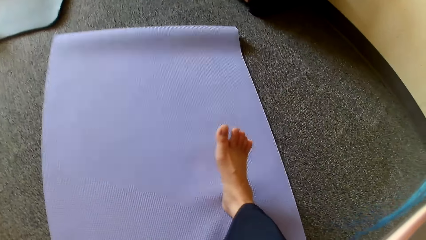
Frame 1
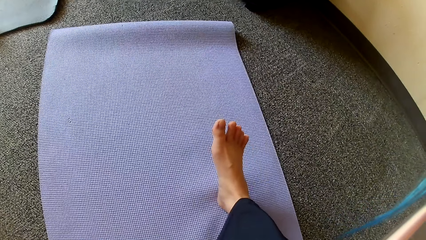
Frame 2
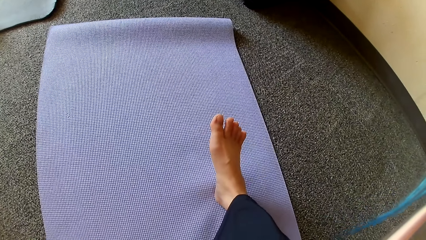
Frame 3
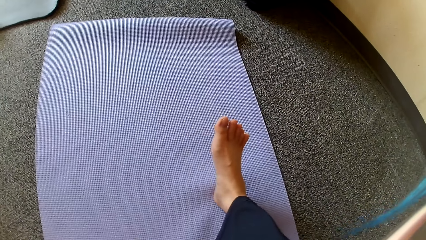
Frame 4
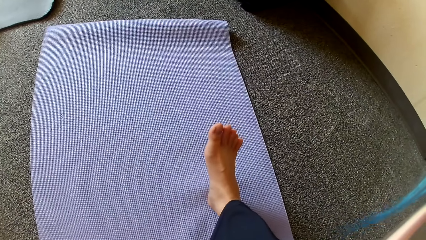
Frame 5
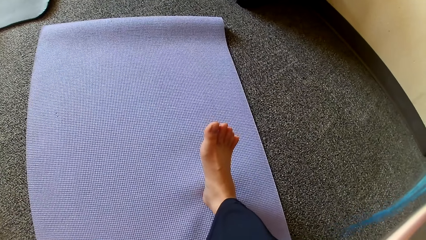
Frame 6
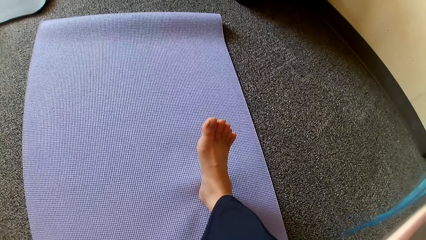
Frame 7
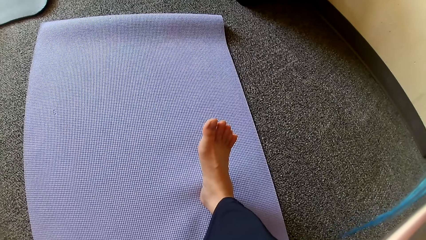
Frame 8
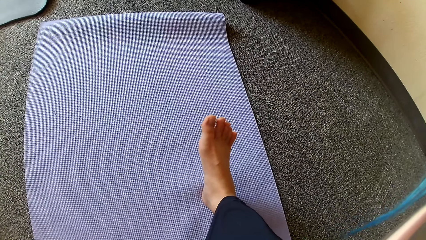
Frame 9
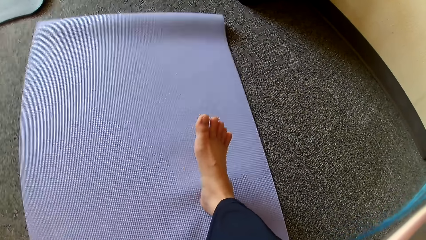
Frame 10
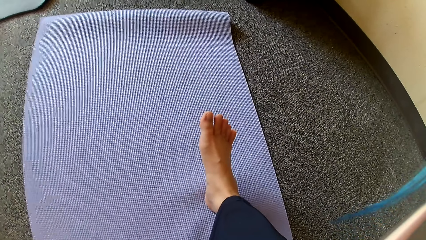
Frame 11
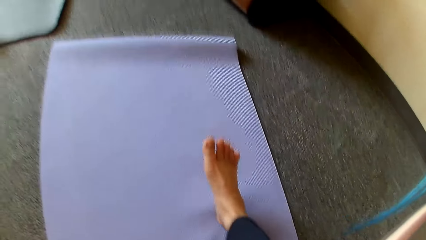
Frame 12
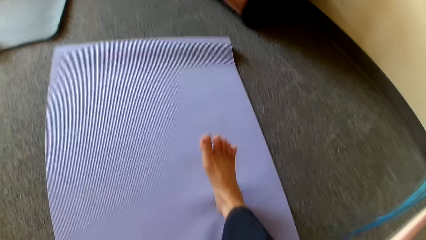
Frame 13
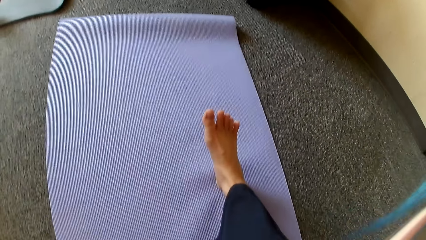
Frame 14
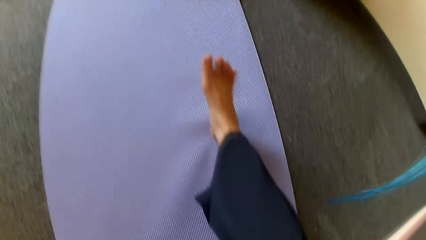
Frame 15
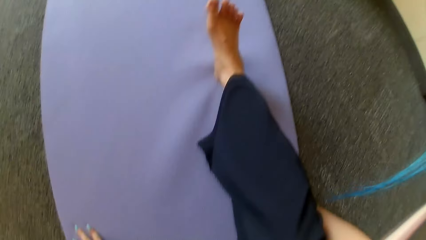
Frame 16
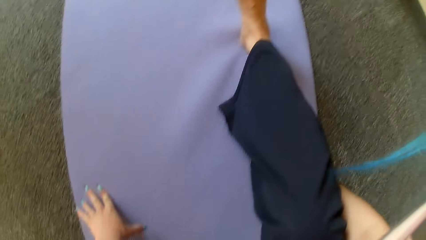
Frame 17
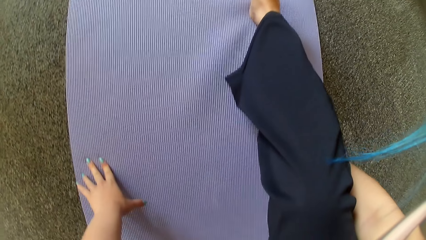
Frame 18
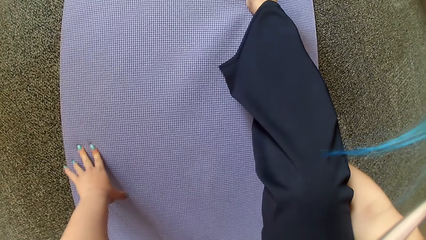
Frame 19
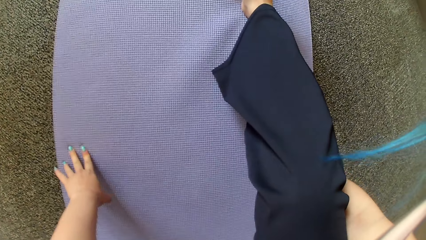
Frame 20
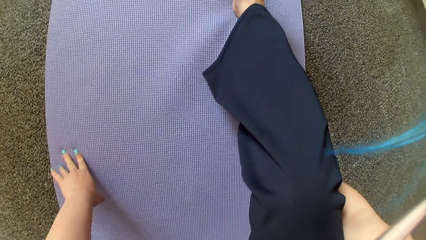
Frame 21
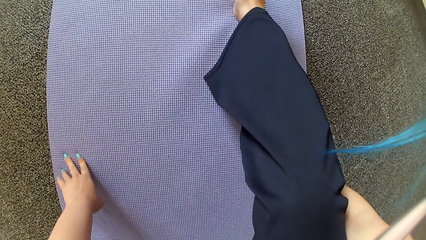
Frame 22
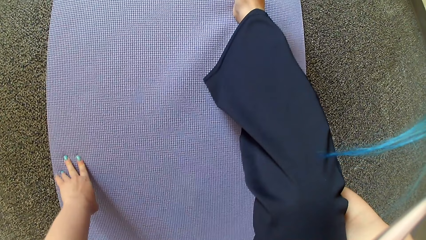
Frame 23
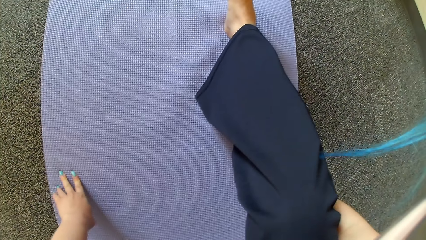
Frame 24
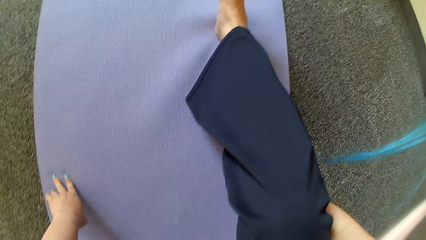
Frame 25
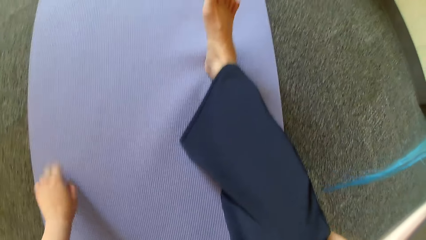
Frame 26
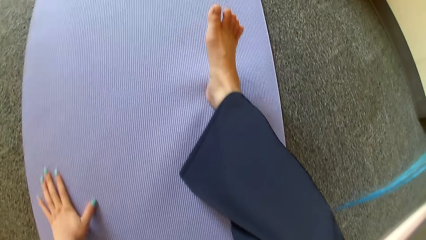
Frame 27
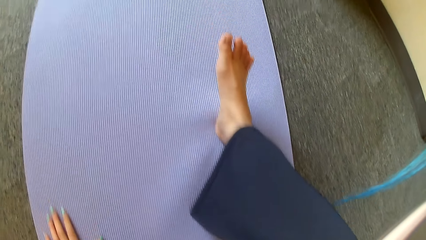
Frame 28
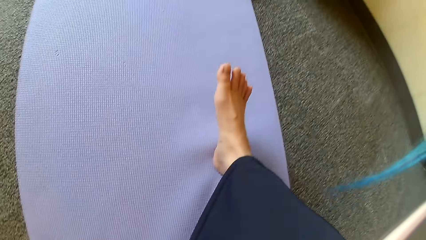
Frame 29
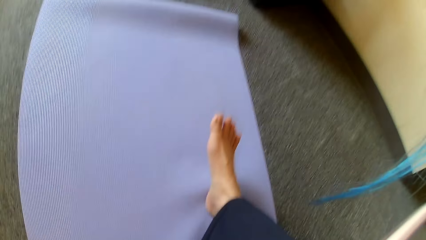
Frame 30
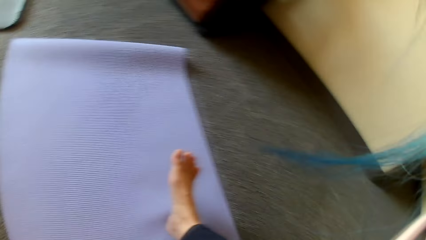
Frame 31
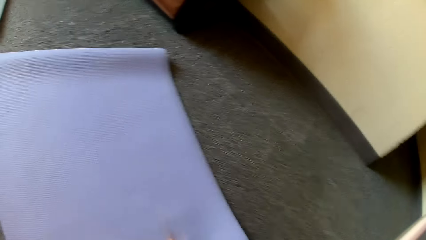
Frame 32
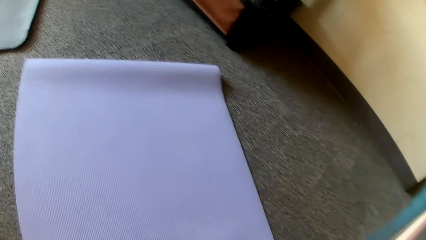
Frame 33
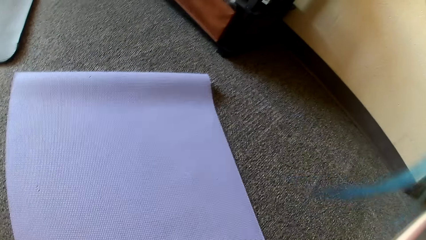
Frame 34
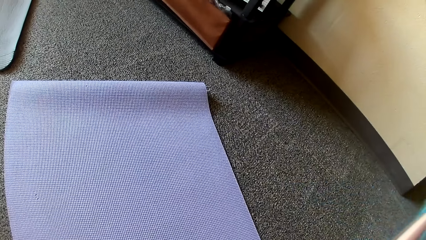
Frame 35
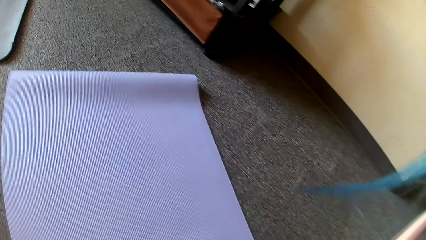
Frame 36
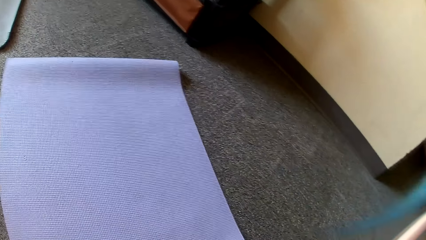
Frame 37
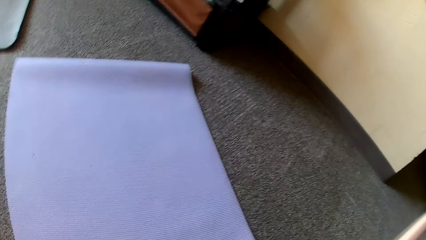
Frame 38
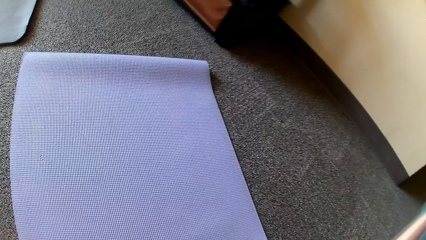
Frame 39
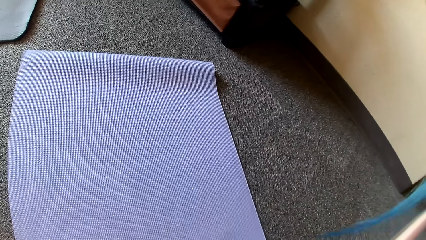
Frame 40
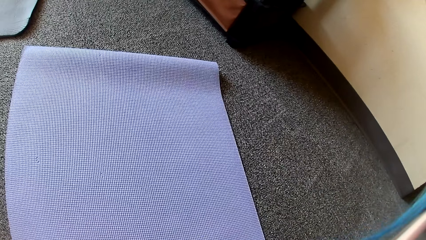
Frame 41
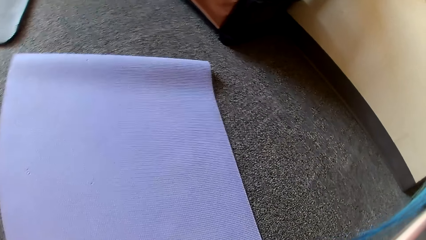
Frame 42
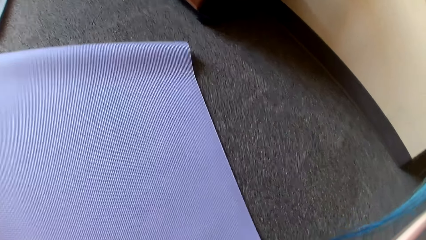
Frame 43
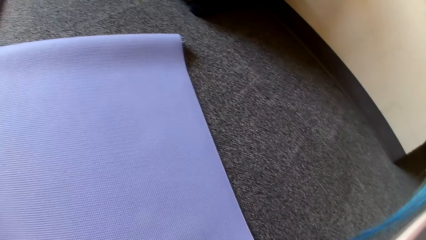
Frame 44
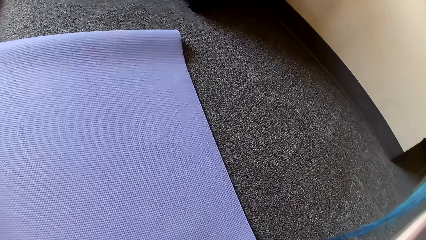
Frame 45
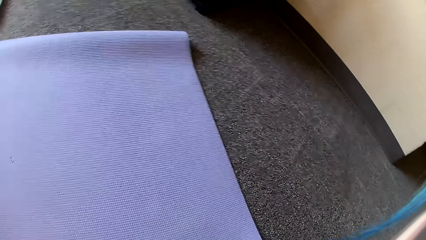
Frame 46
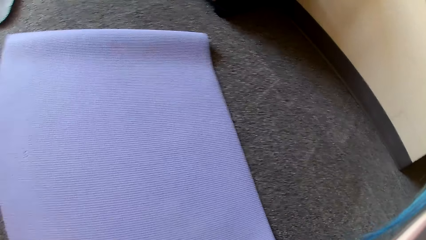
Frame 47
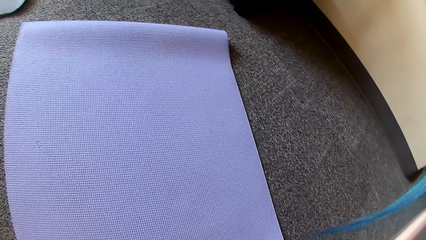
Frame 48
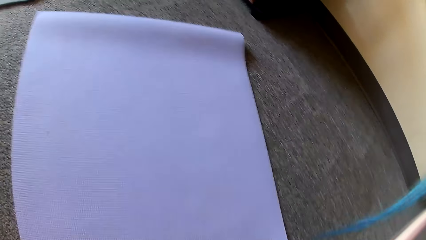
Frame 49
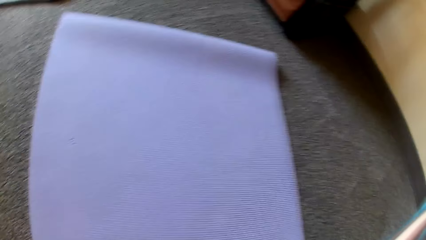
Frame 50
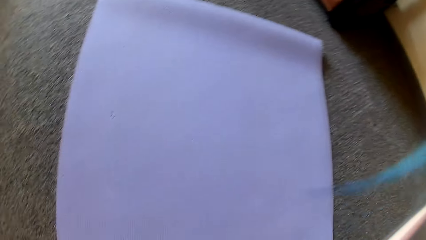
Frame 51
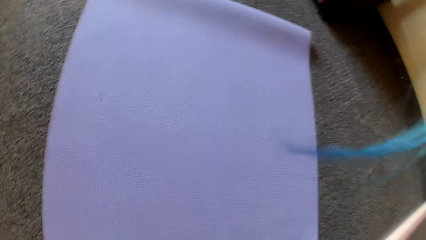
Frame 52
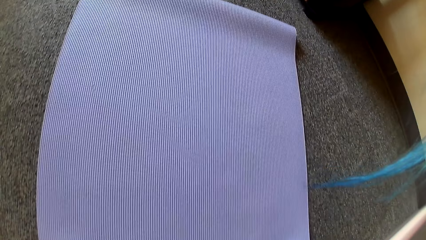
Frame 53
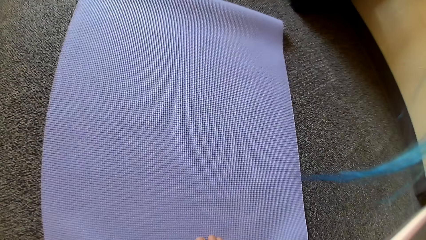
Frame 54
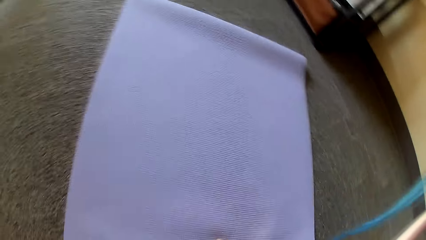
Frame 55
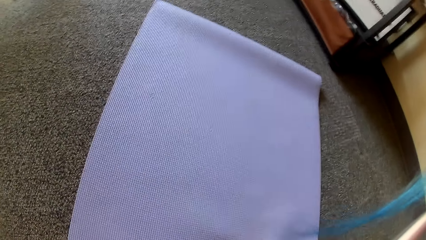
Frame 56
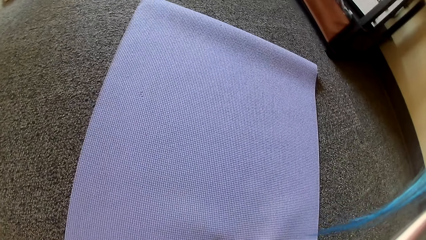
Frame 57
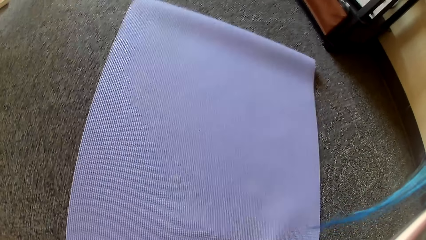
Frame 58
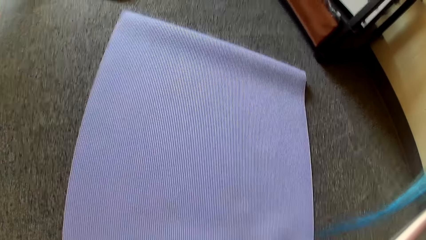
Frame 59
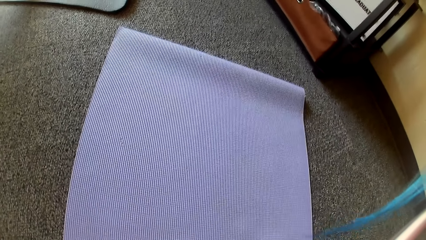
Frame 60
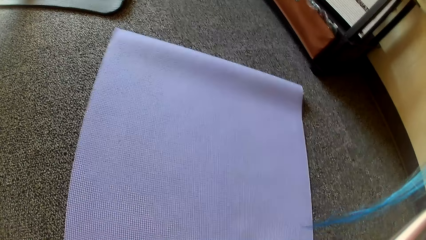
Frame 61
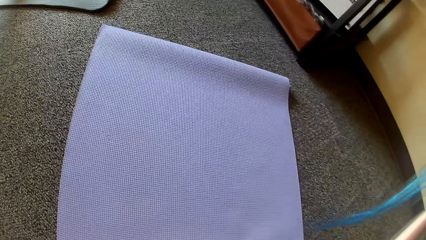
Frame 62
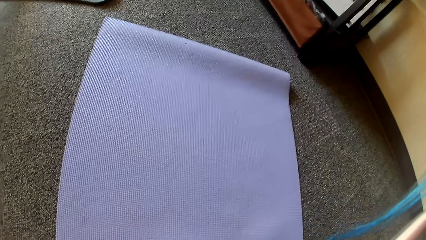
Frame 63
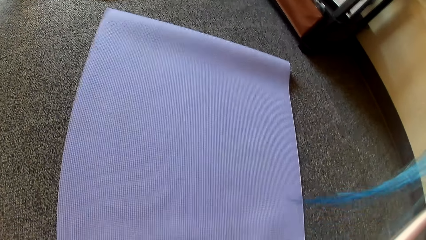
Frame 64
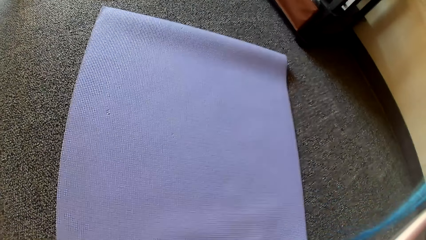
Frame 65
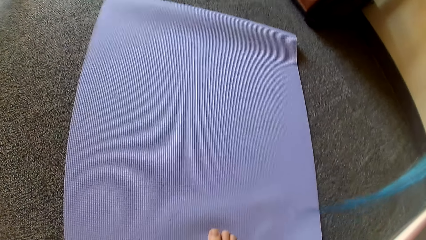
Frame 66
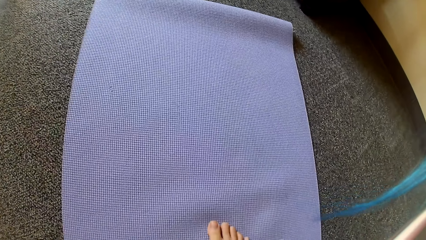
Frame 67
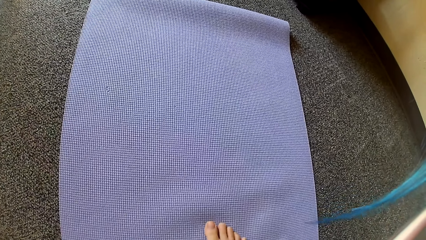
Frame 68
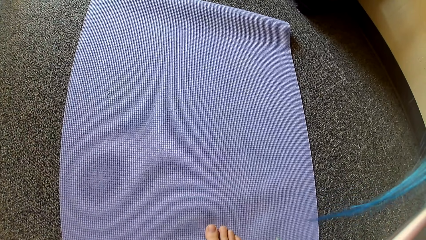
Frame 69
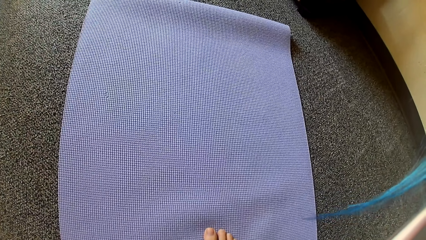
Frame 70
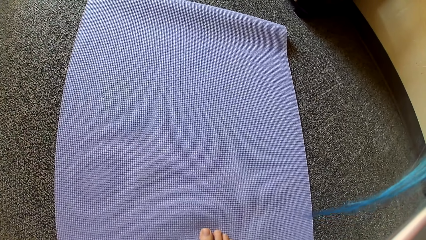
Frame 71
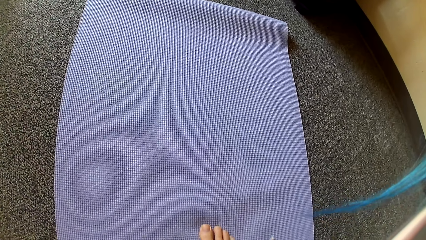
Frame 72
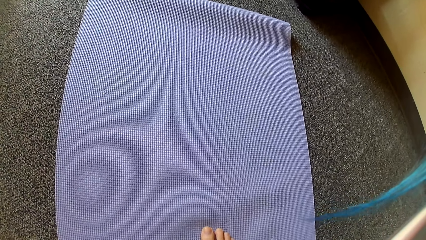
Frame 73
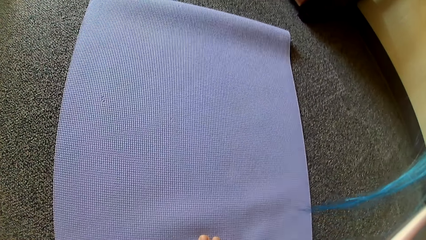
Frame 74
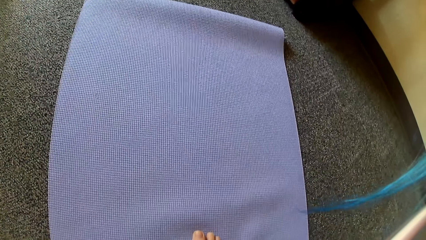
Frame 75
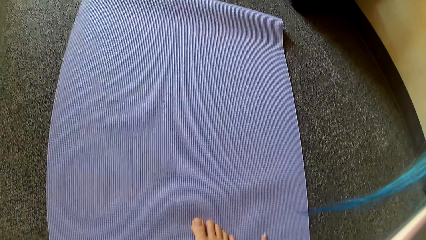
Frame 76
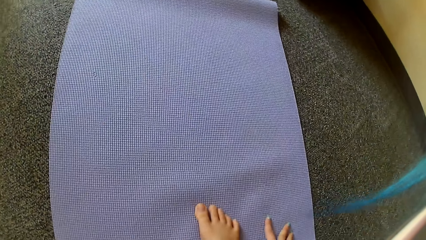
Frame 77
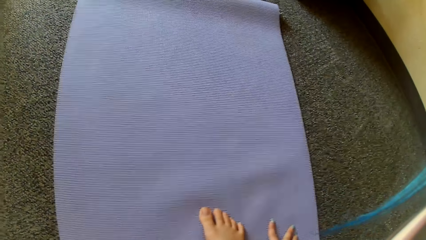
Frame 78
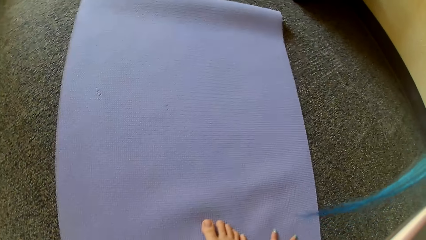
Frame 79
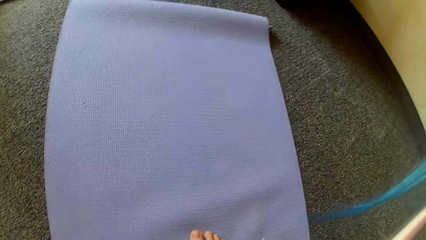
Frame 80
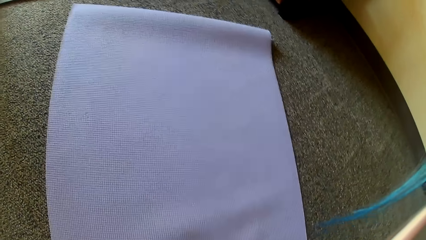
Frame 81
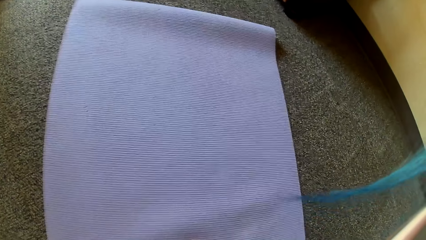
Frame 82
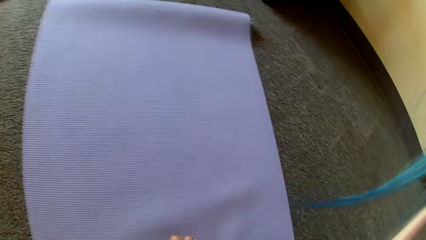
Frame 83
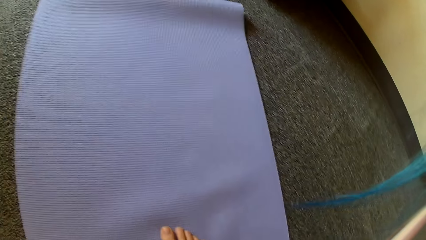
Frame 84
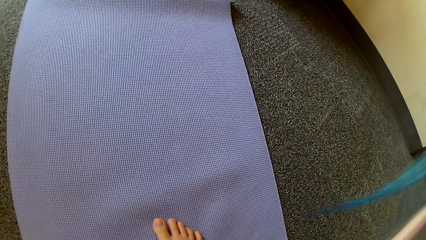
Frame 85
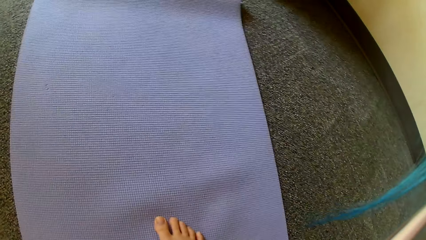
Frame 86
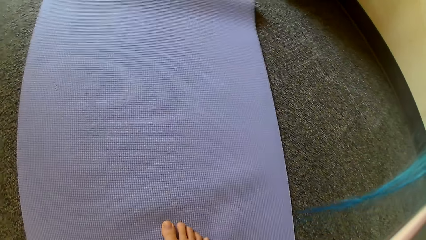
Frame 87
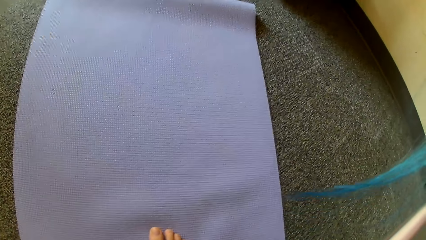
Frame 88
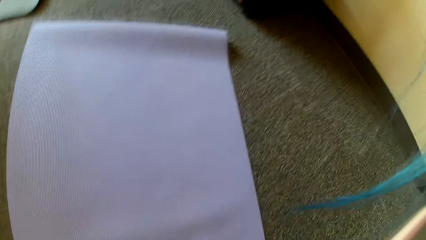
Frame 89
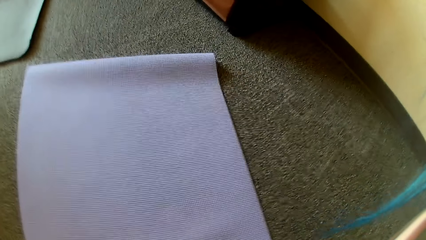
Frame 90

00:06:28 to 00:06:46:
The camera wearer puts her hands on the mat. She looks at the TV. She moves her leg.
